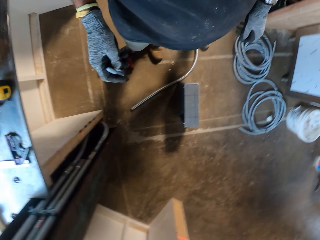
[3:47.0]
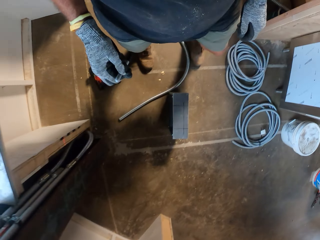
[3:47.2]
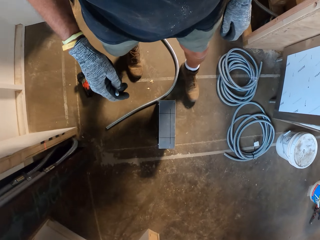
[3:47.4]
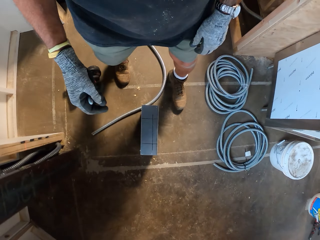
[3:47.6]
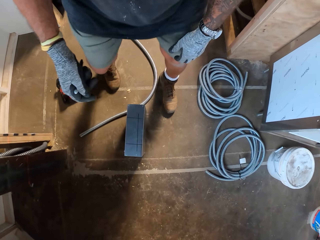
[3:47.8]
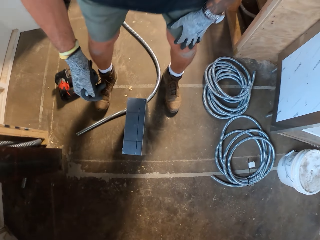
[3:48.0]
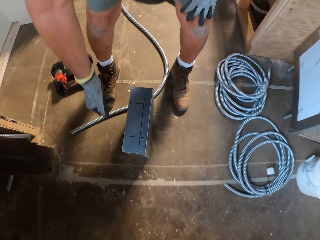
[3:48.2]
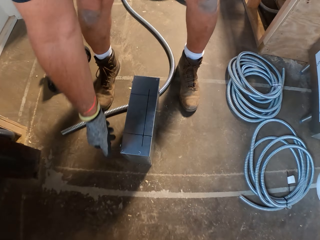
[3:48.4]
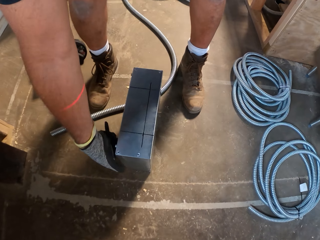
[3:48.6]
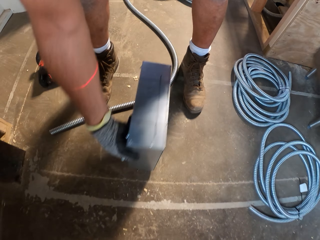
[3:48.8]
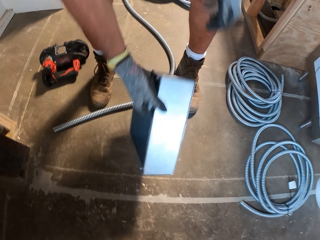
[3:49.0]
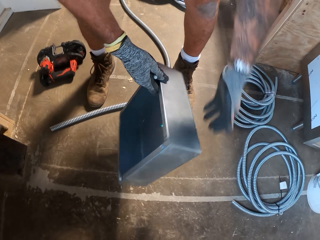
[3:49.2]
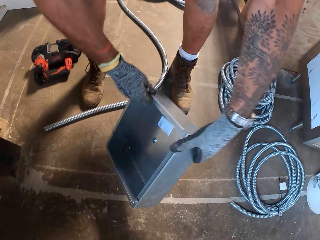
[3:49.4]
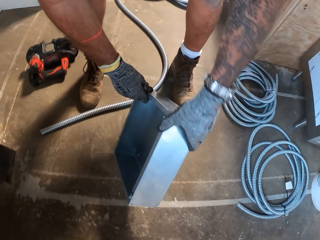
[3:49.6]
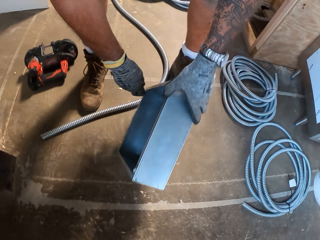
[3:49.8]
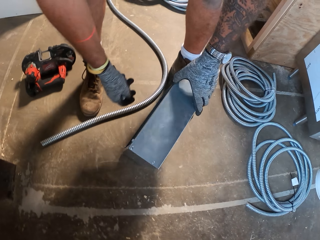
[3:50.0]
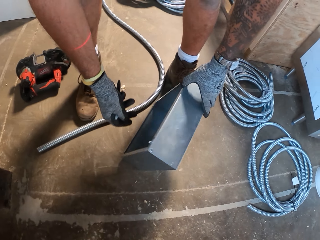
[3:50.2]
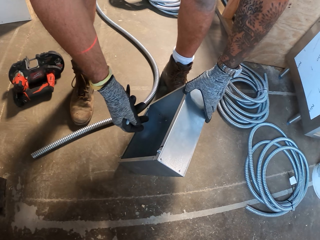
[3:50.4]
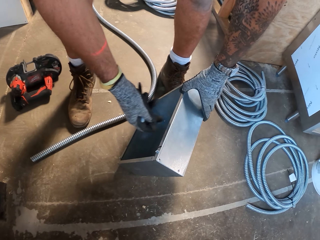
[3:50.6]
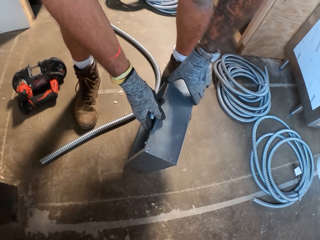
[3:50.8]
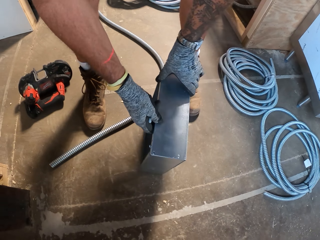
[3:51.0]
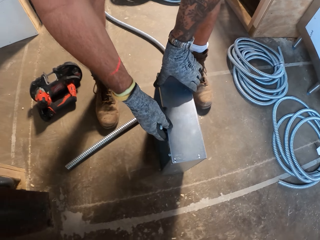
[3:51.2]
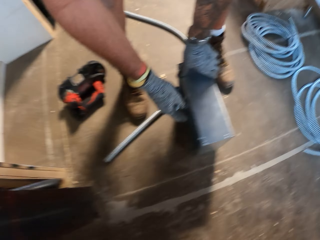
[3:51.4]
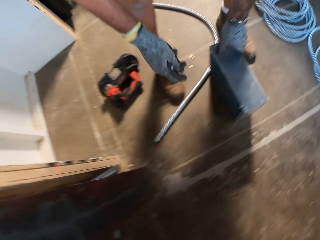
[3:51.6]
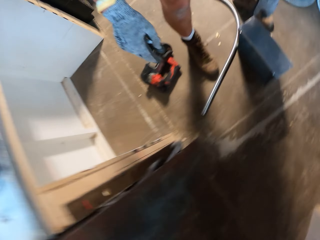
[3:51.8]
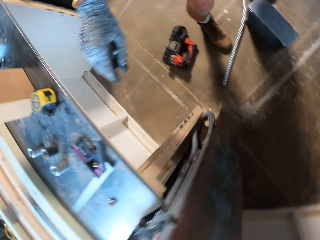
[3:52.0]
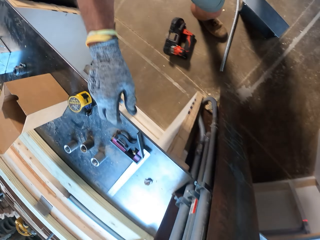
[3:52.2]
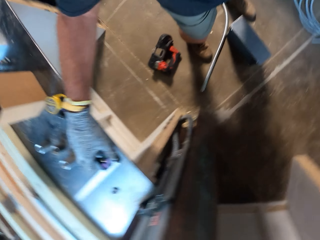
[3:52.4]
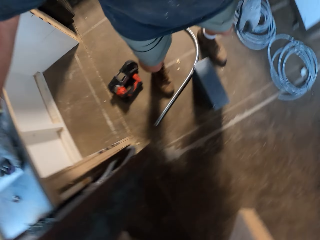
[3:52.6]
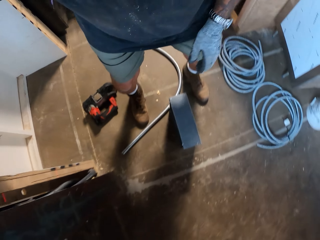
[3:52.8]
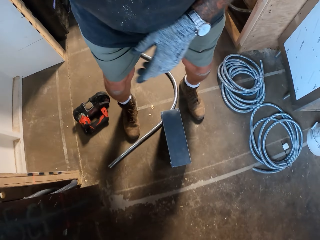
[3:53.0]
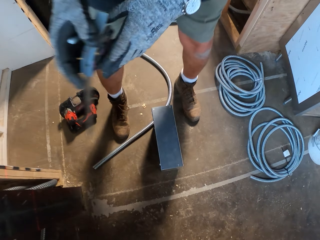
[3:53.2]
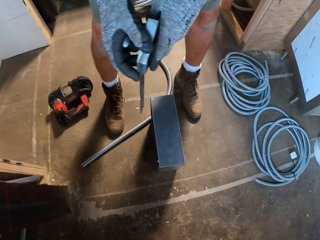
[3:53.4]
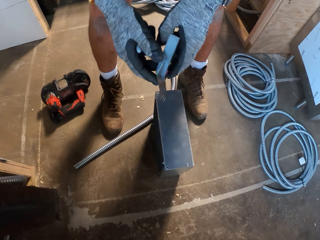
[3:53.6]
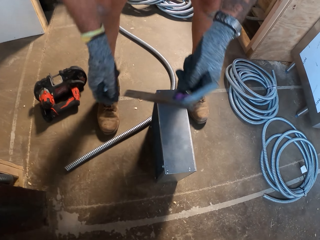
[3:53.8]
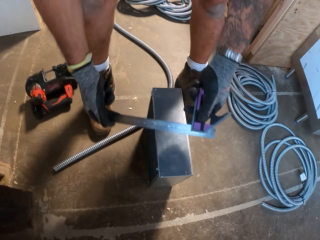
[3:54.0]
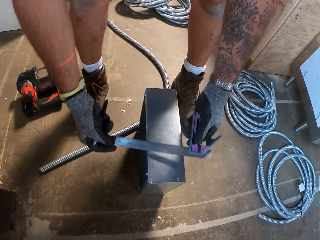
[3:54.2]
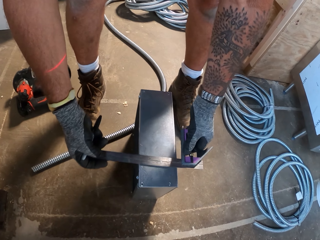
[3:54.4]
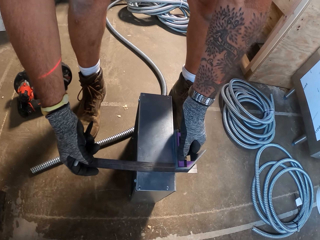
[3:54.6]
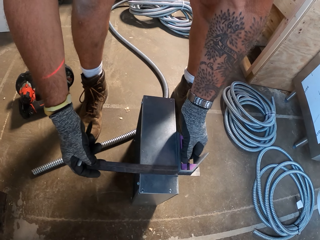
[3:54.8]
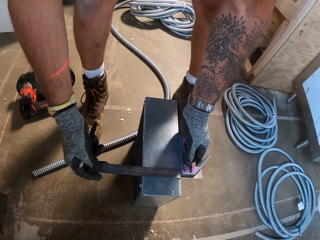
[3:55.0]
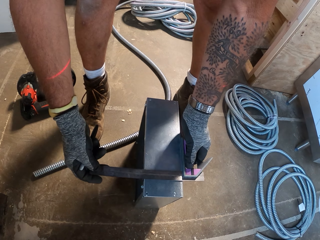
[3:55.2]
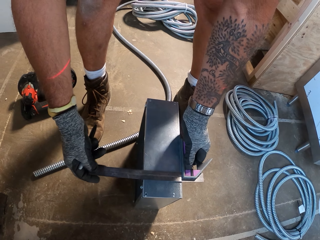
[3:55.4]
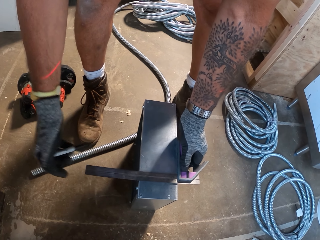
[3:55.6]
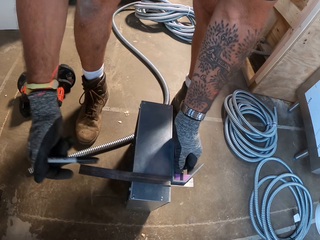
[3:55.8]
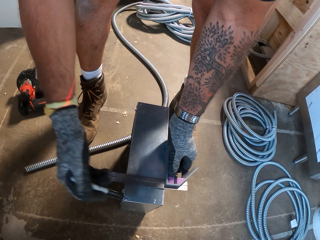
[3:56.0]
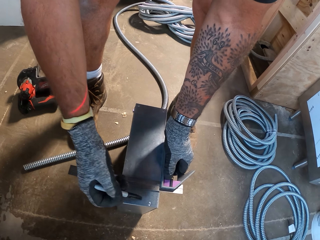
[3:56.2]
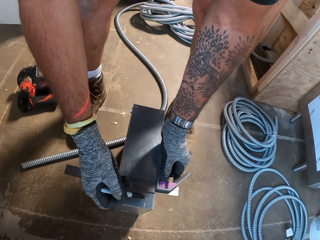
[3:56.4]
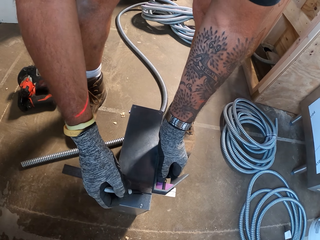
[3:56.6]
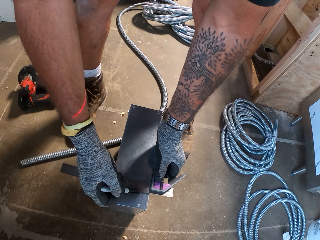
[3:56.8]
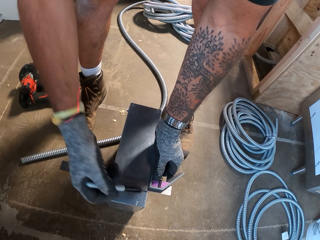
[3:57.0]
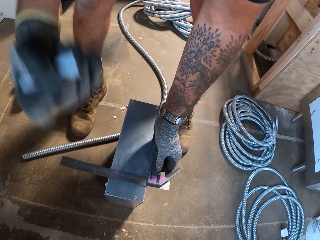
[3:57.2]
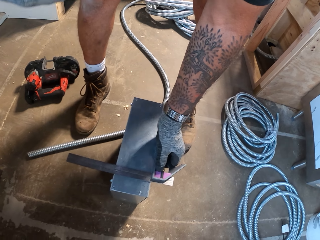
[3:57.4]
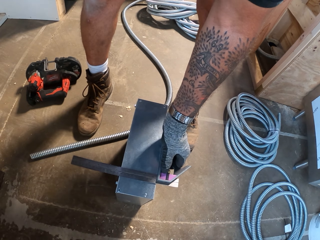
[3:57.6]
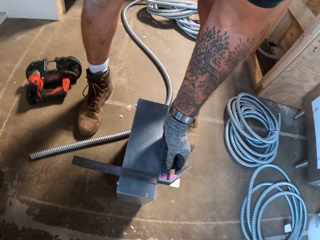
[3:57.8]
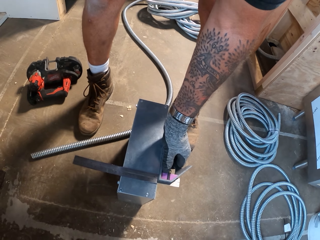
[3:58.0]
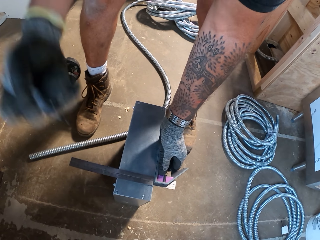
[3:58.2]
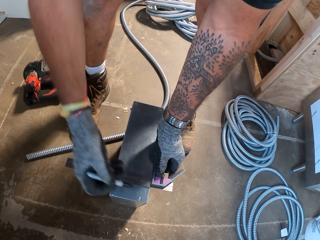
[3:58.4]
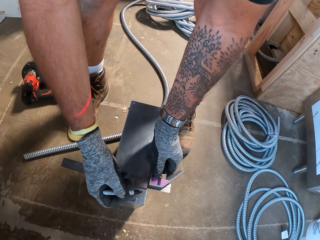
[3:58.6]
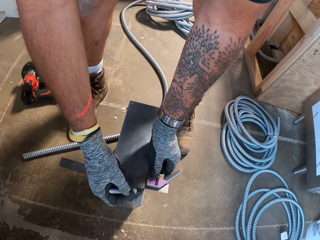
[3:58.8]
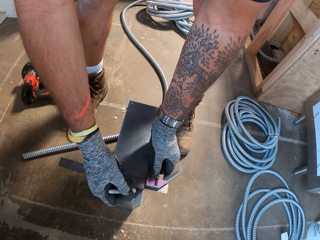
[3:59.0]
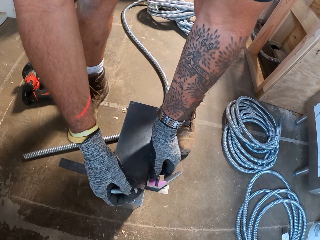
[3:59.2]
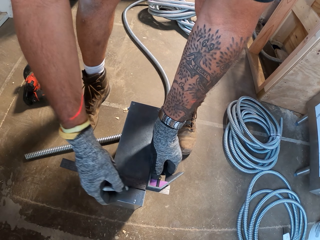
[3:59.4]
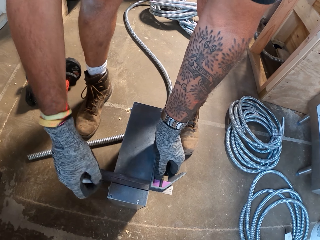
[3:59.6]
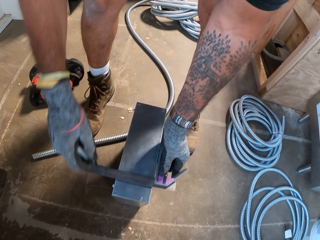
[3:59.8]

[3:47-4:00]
The camera wearer checks the metal box. They pick up a ruler on the table. They measure the metal box with the ruler. They put a mark on the metal box.

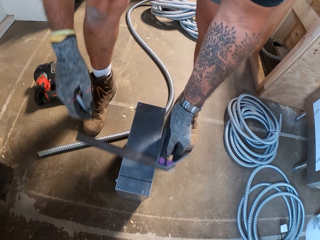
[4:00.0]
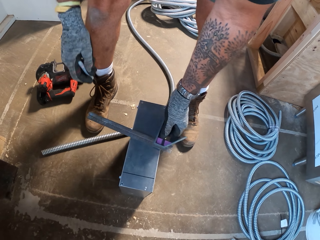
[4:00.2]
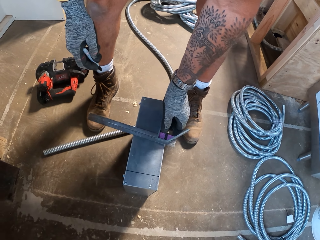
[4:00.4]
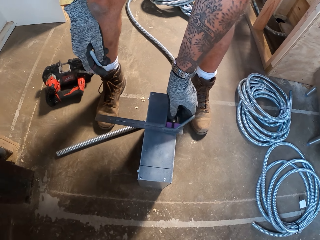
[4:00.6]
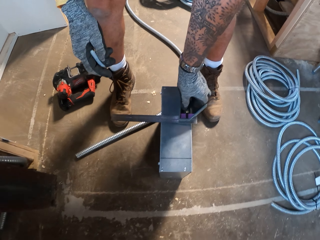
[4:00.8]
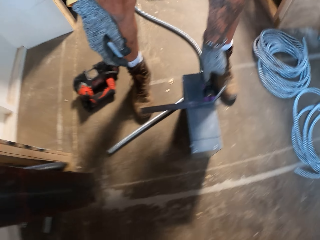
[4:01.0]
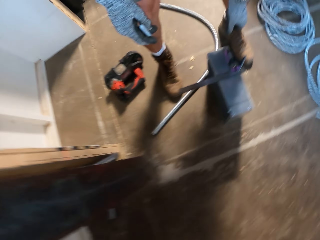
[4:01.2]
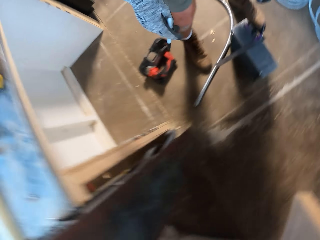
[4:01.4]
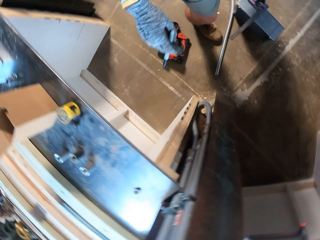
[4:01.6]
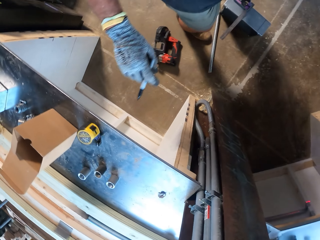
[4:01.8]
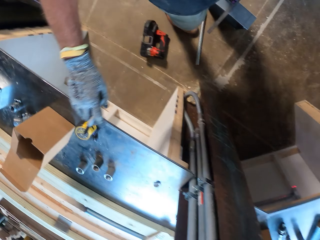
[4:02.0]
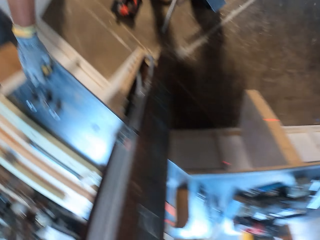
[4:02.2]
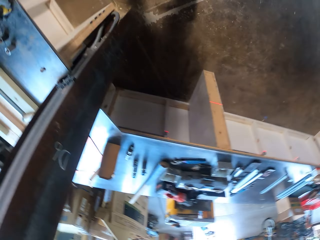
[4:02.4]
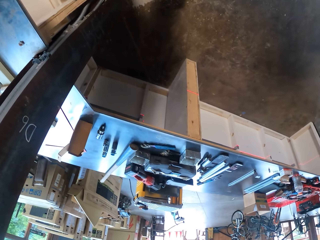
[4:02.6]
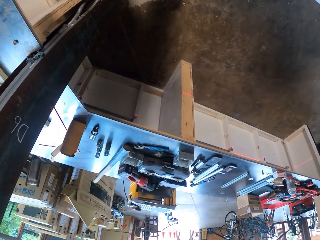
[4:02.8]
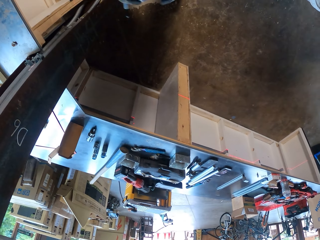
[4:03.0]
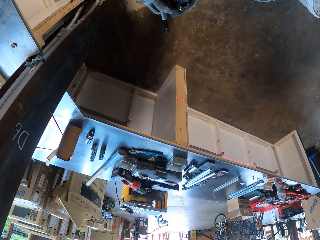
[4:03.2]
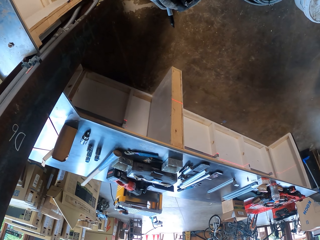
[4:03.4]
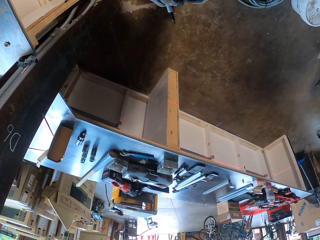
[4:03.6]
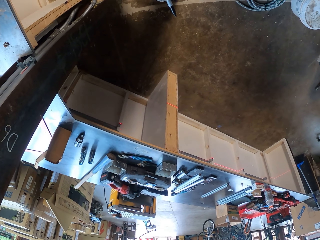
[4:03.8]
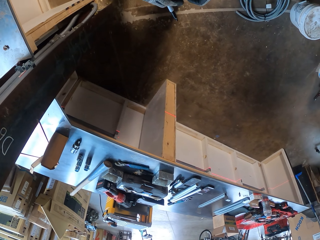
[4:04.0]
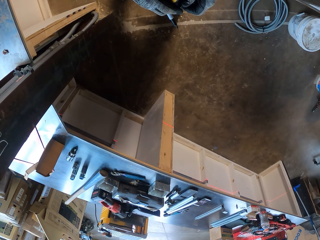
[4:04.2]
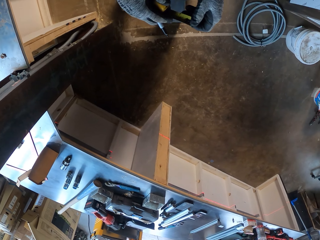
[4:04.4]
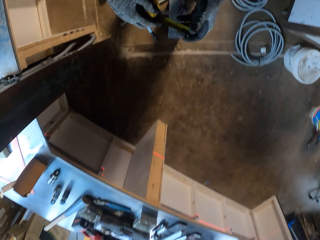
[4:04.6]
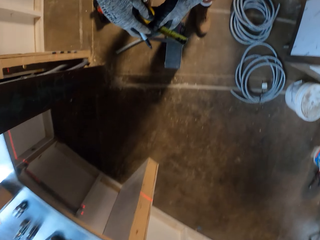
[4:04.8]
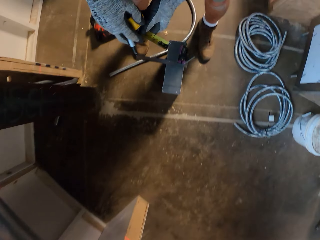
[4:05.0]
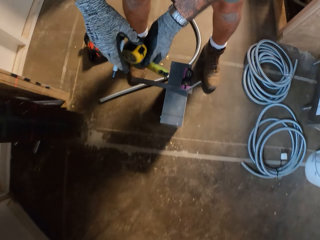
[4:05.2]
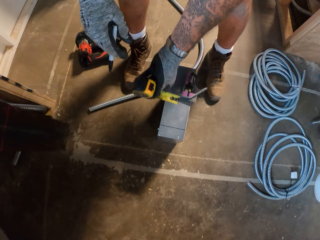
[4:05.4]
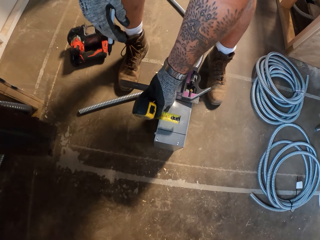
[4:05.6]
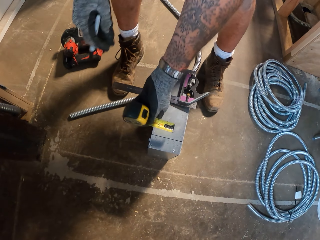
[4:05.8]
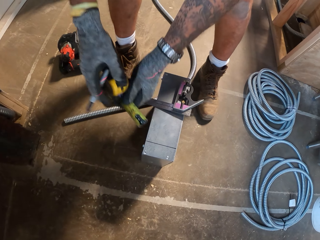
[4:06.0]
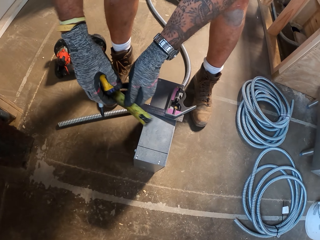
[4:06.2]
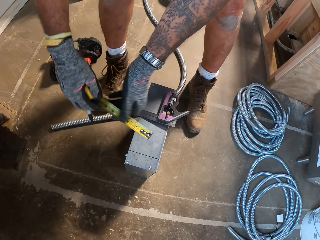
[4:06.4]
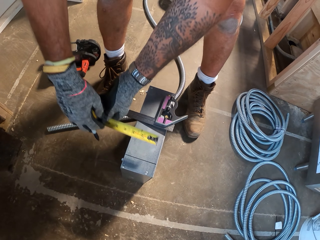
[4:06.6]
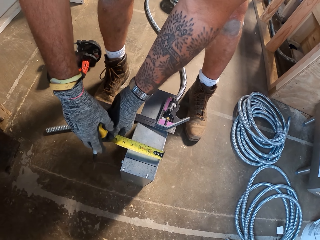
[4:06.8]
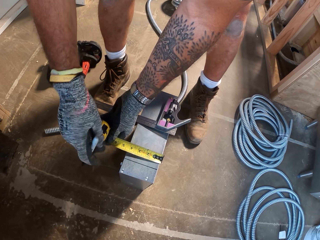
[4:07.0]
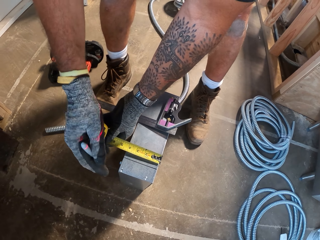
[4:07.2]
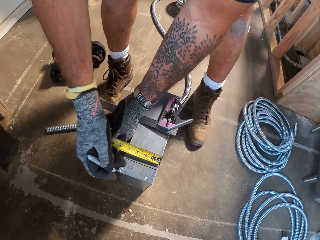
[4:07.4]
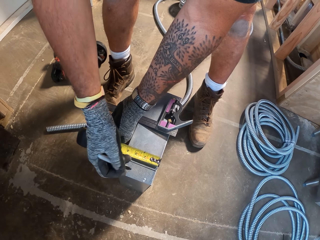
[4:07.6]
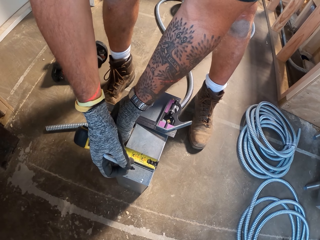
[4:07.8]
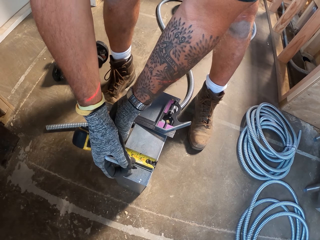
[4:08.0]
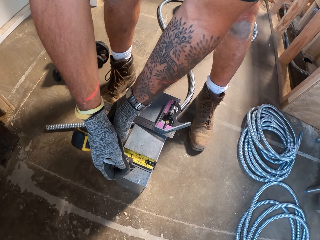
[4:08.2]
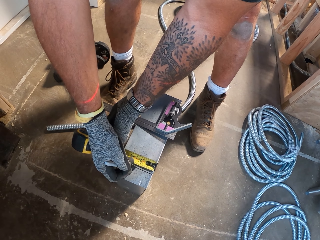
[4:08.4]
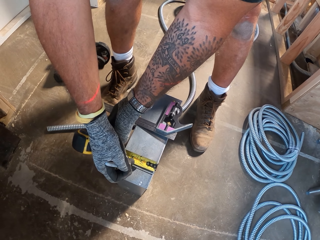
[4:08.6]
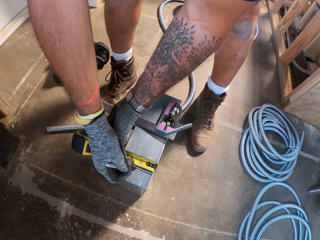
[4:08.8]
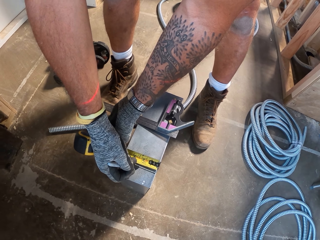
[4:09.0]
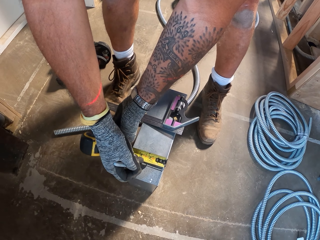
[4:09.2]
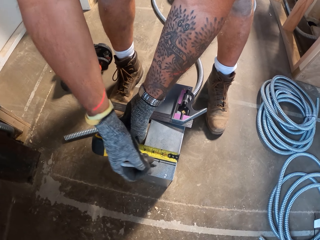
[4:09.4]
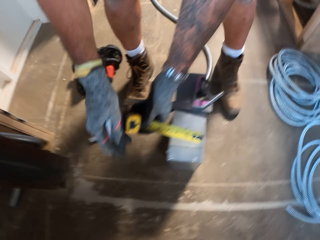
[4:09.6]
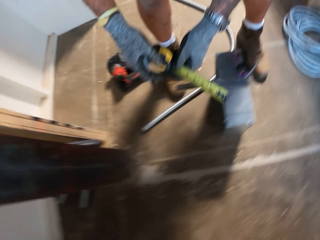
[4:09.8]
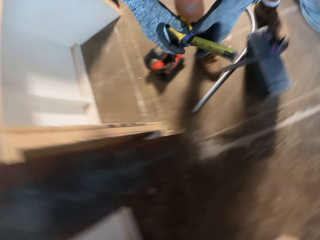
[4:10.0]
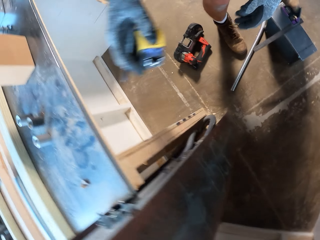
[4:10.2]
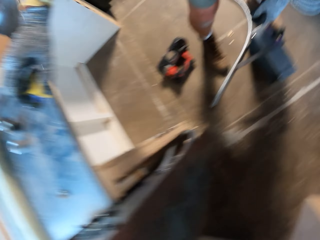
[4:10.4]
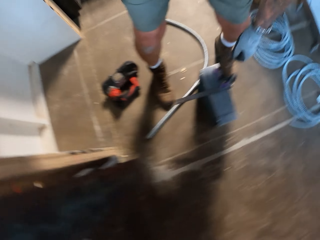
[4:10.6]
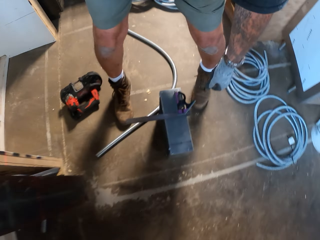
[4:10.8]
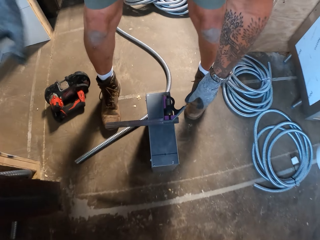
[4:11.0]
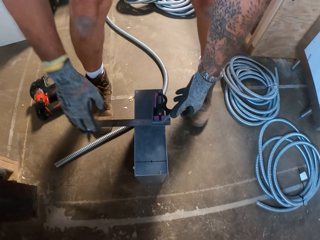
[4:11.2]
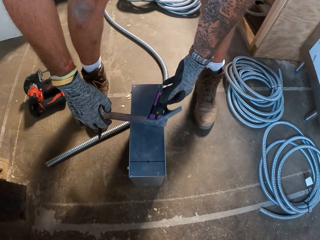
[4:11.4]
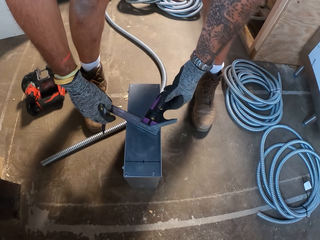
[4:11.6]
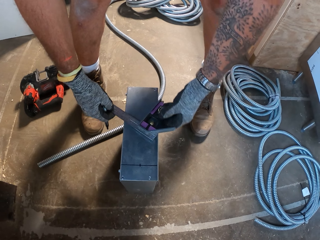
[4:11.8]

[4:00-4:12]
The camera wearer picks up a tape measure on the table. They measure the metal box with the tape measure. They drop the tape measure on the table.
